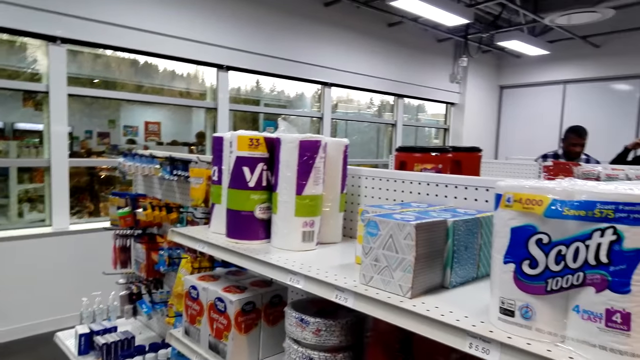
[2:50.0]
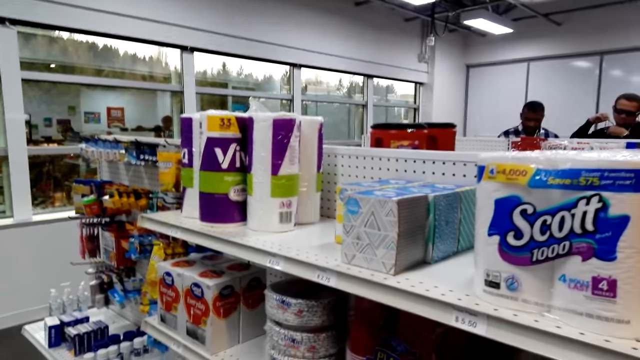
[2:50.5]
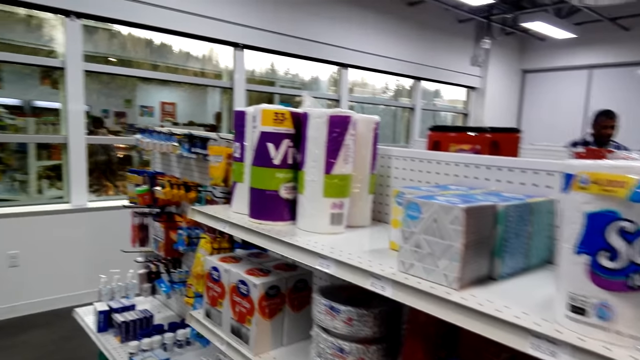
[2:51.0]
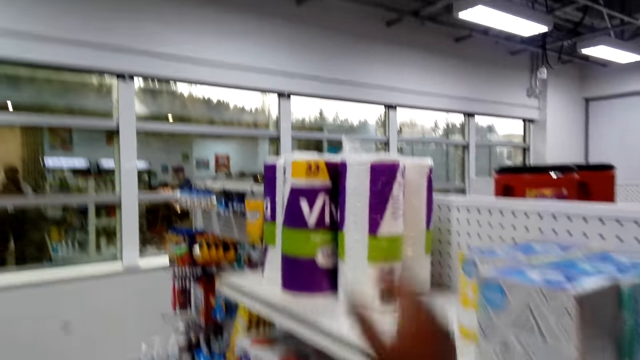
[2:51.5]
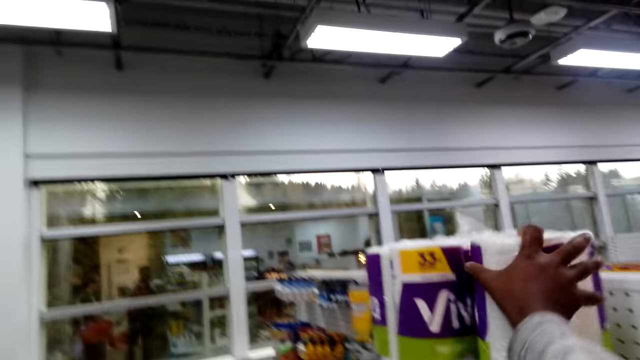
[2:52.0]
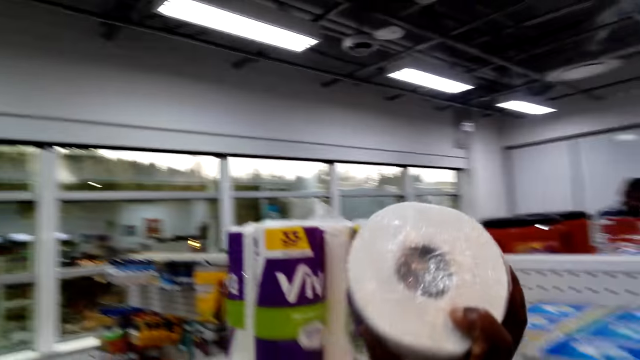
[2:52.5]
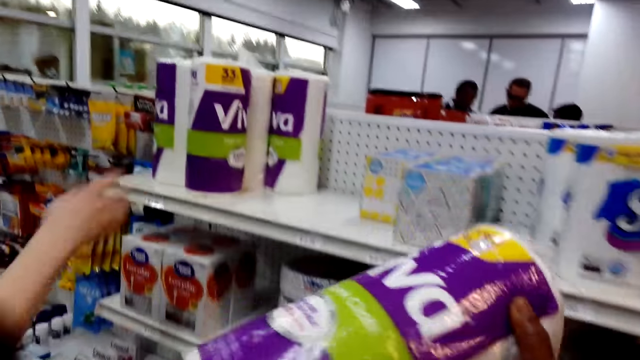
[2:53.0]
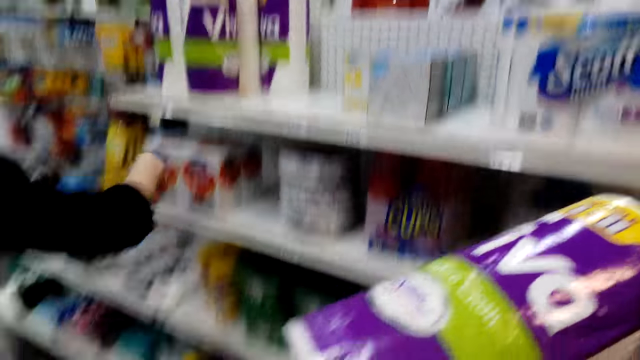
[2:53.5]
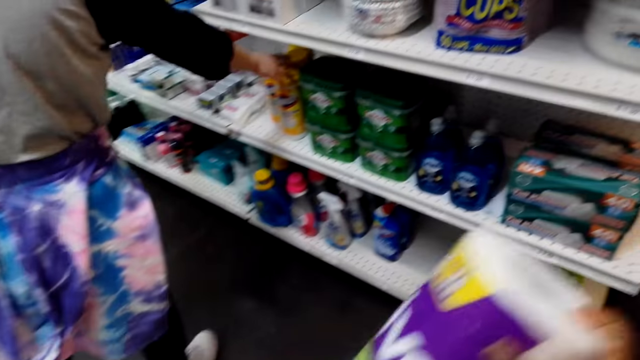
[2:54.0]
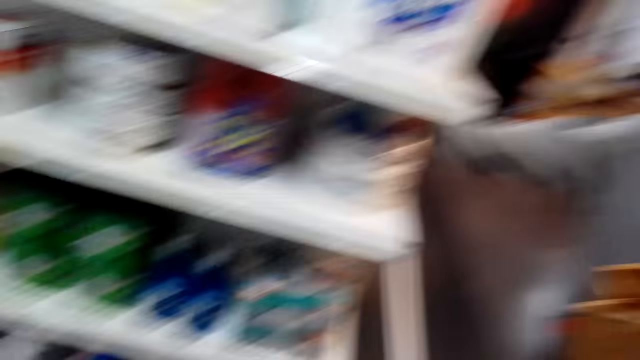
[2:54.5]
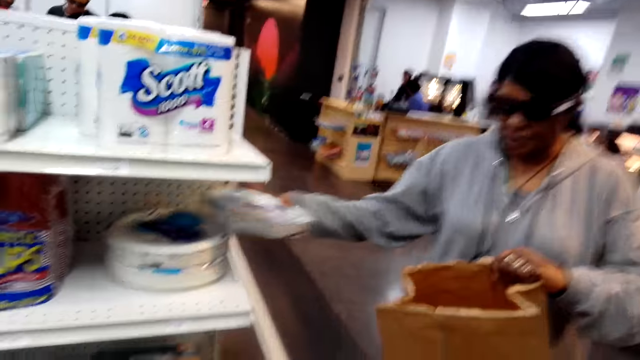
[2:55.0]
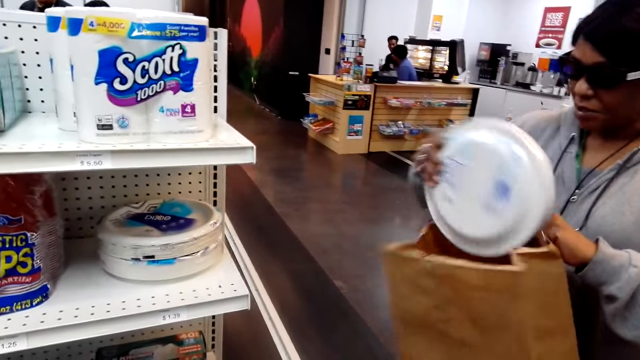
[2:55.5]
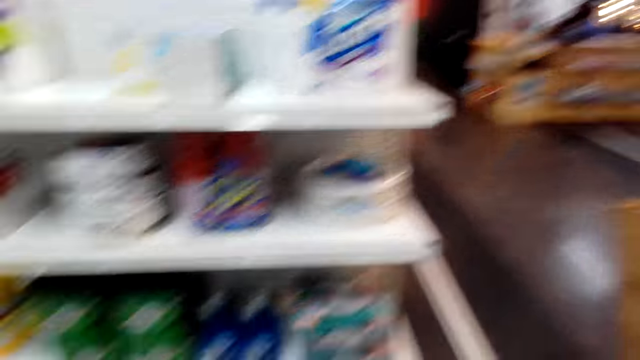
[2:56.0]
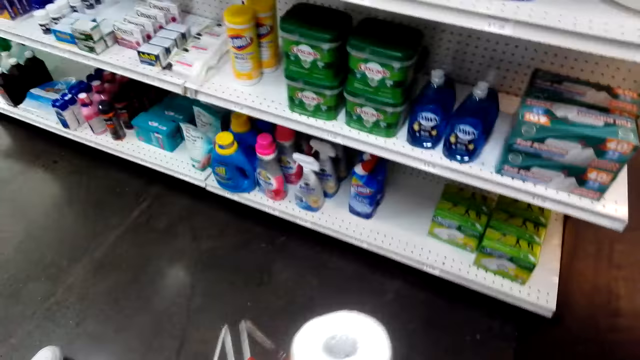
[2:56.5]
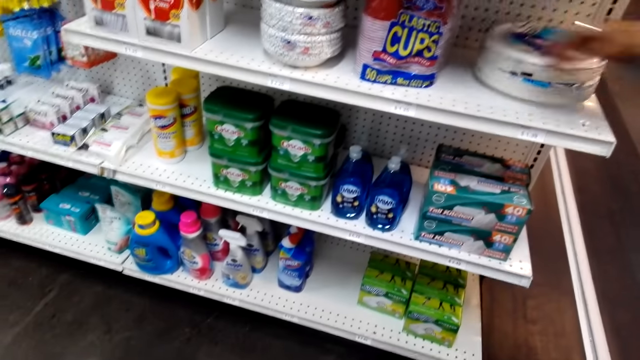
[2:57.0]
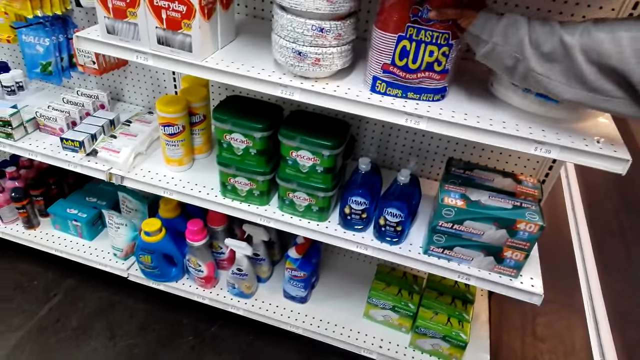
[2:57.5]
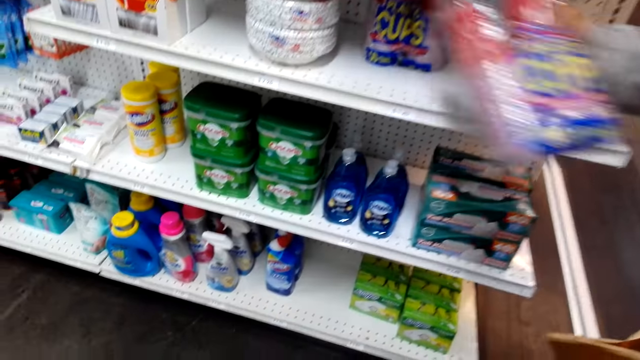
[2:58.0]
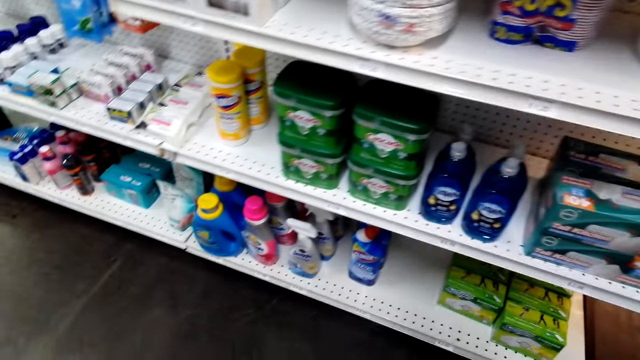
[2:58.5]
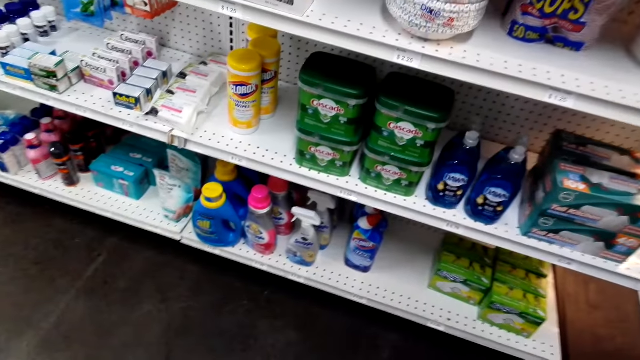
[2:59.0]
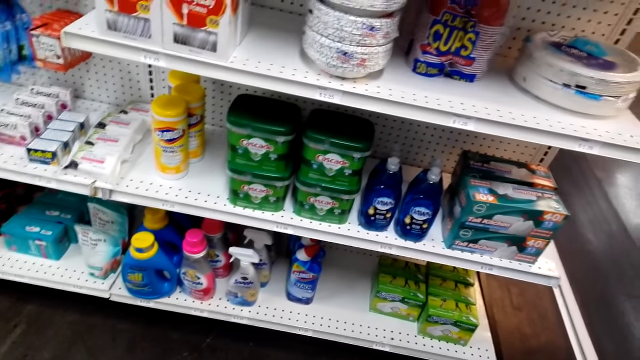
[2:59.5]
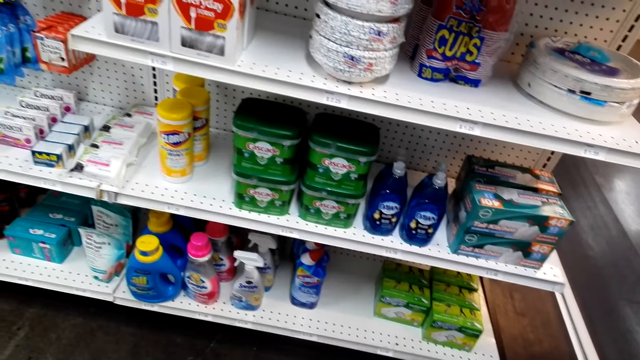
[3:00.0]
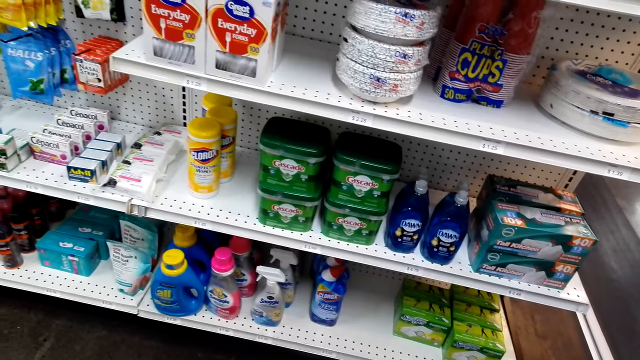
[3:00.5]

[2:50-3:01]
The camera wearer picks a roll of kitchen towel or vivo from the shelf. A woman picks disposable plates from the shelf. The camera wearer puts the vivo in the tray. The woman puts the disposable plates in a khaki bag and picks disposable cups from the shelf. The camera wearer takes the cups from the shelf.

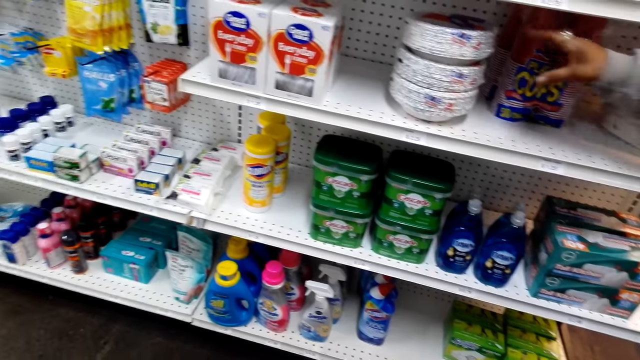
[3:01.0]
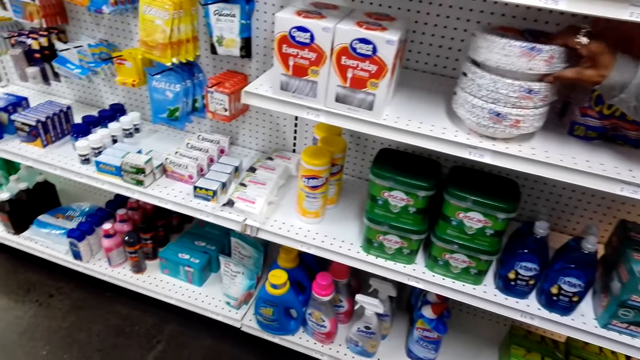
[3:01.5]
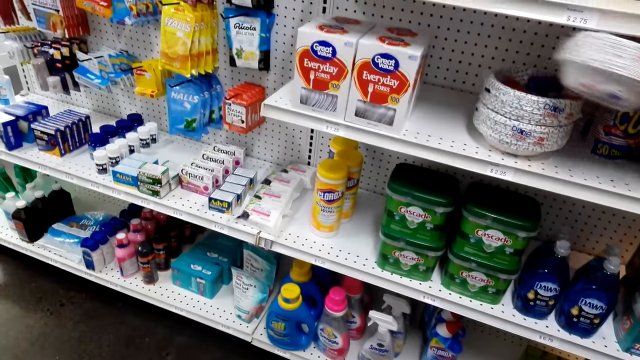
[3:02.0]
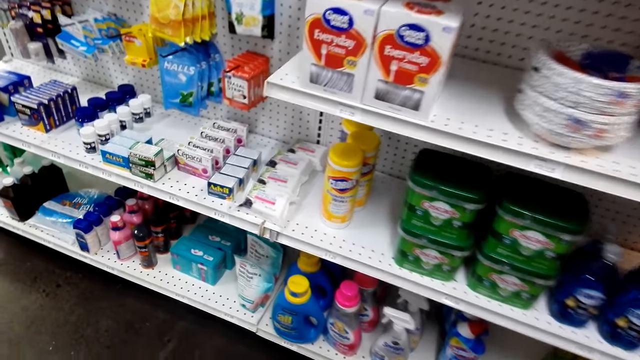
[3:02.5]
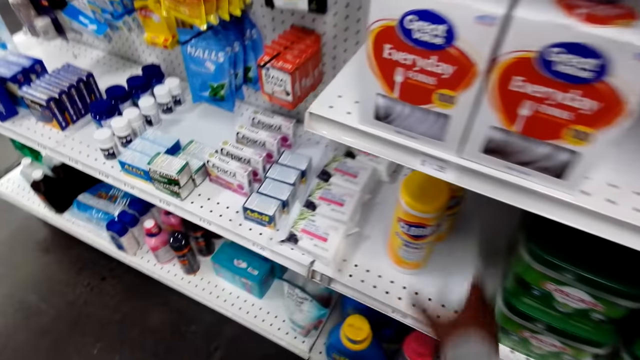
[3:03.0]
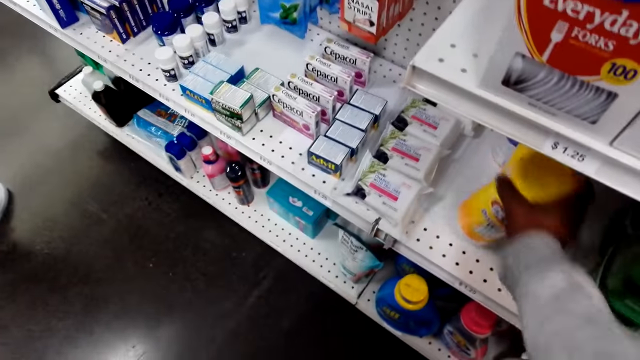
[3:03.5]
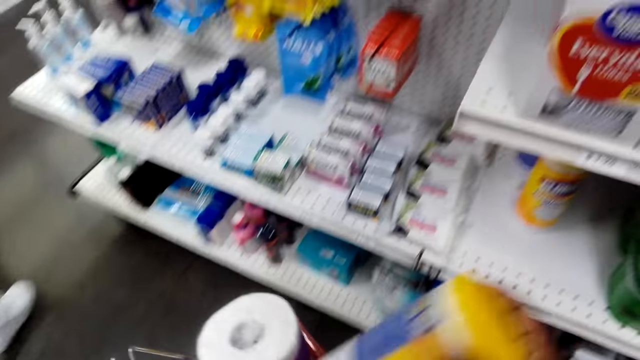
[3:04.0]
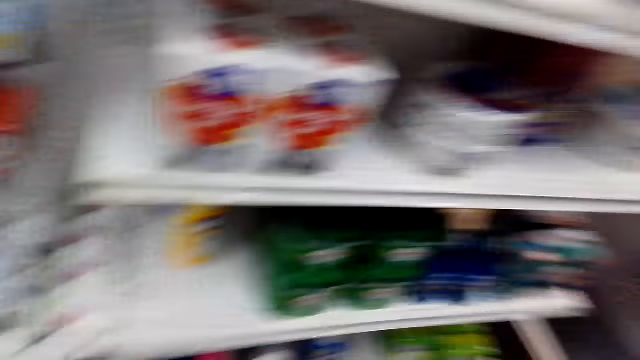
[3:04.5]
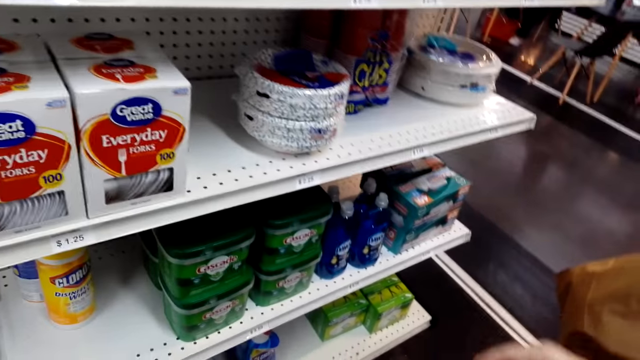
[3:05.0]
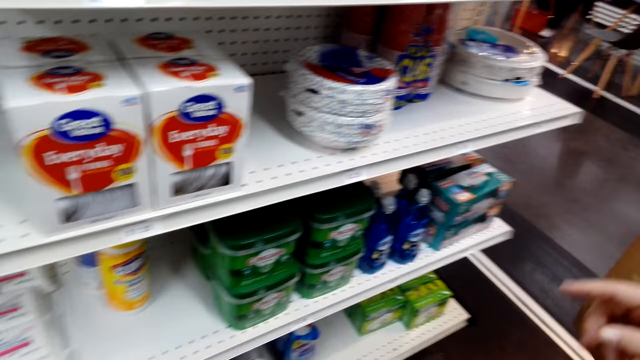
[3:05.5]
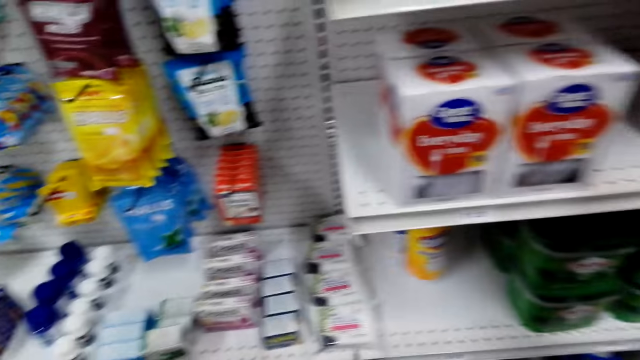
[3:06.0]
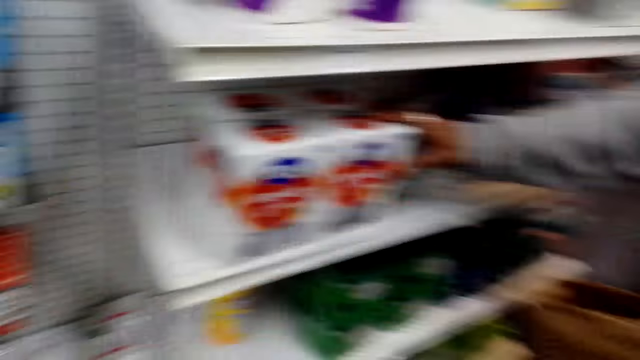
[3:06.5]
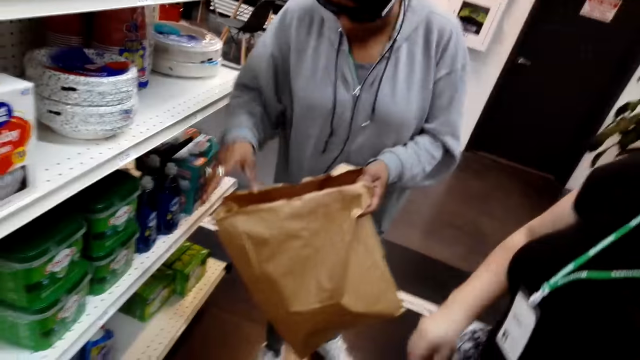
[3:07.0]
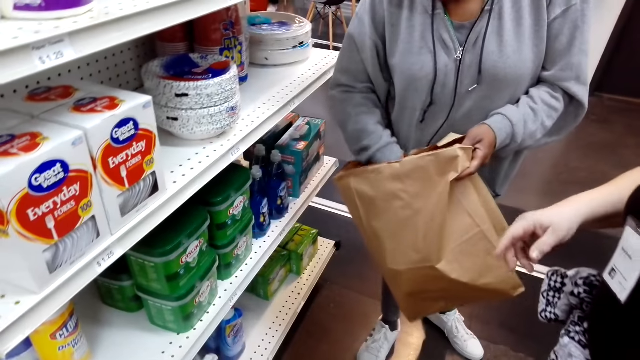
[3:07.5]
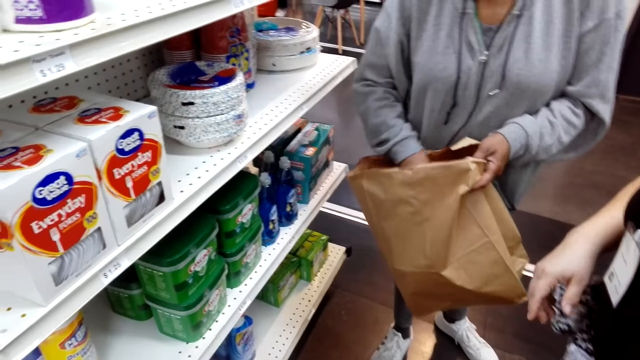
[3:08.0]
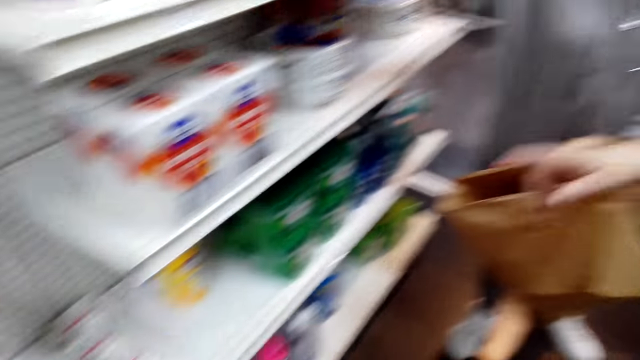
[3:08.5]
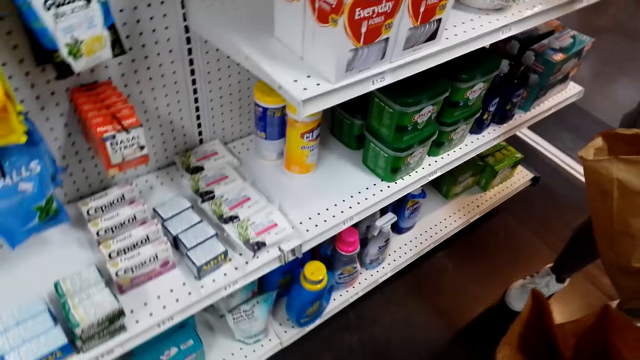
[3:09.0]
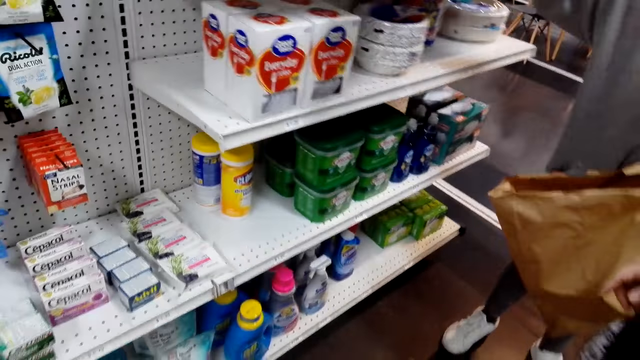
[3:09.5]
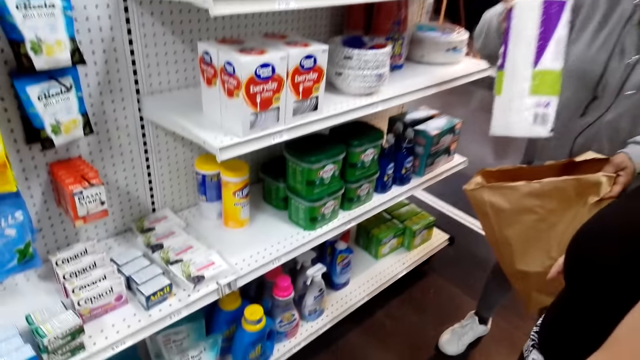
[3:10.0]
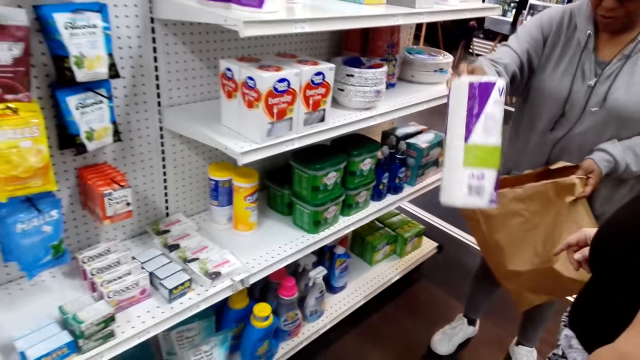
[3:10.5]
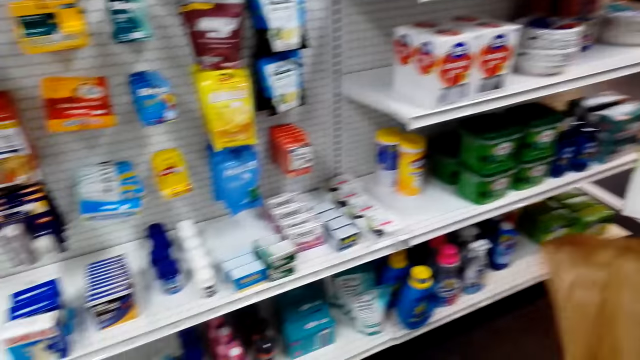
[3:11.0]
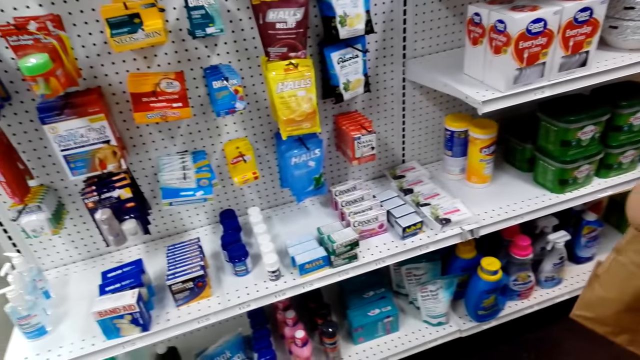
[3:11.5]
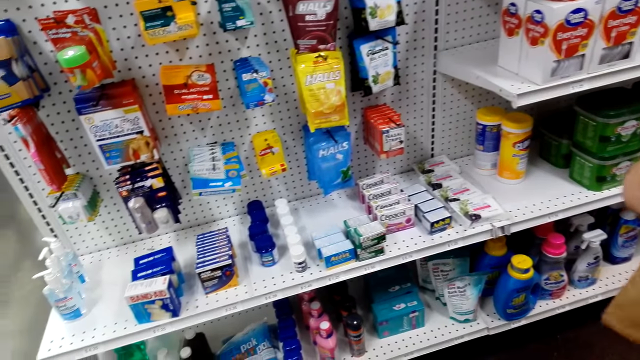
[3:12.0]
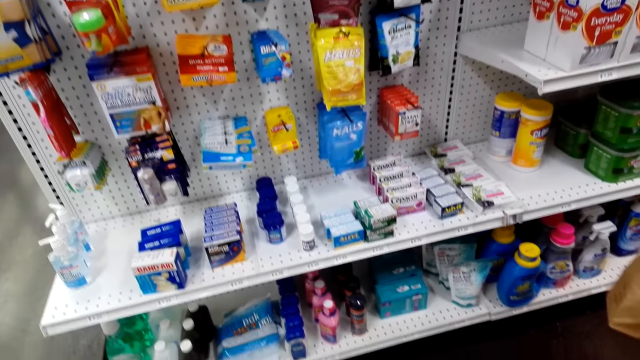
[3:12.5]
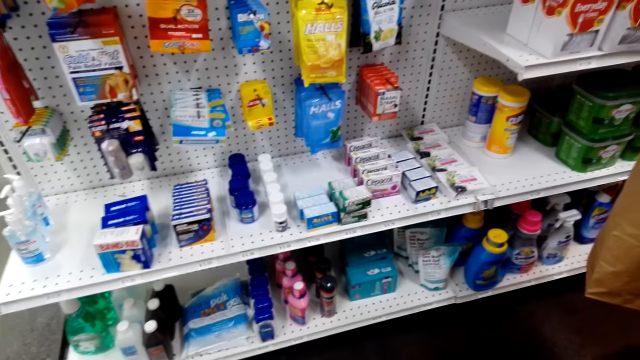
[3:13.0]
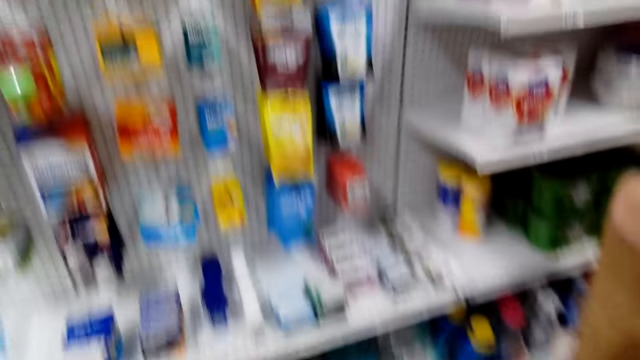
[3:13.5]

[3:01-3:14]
A woman picks disposable plates from the shelf. The camera wearer takes the plates from the shelf. They pick something from the shelf and put something in the basket. They converse with the woman. They pick a kitchen roll. The woman puts the vivo in the camera wearer's paper.
